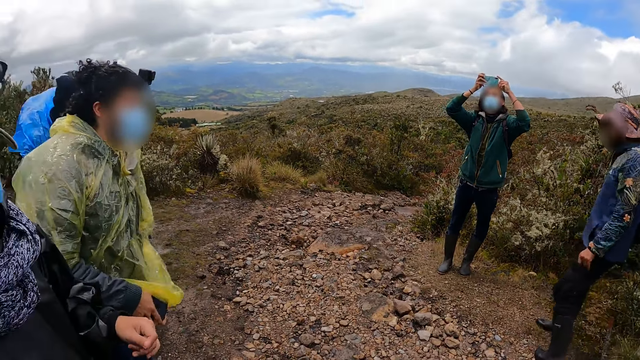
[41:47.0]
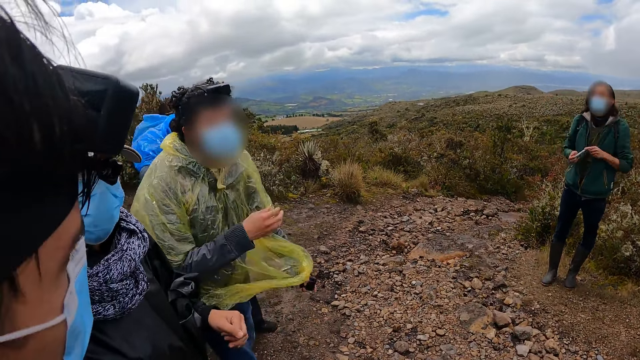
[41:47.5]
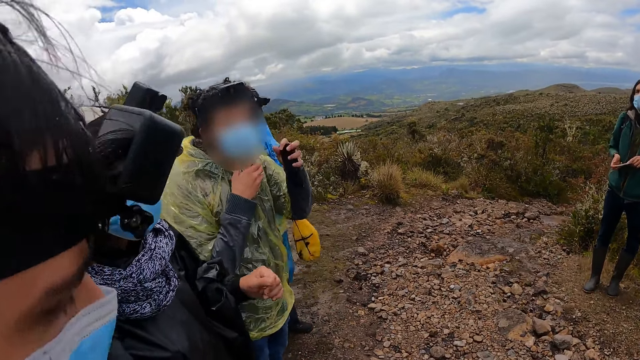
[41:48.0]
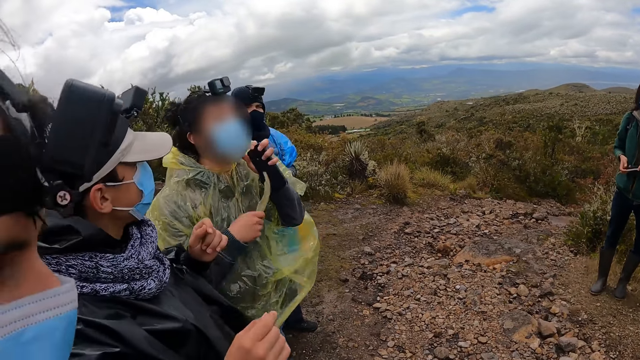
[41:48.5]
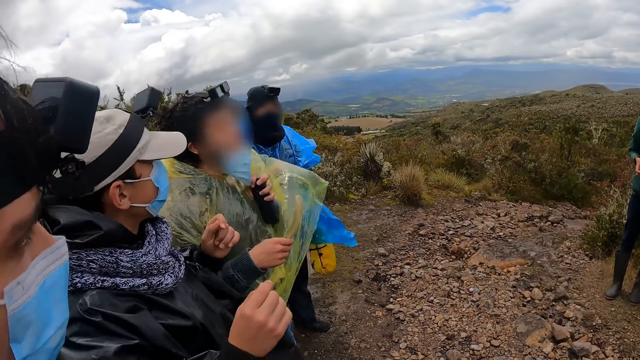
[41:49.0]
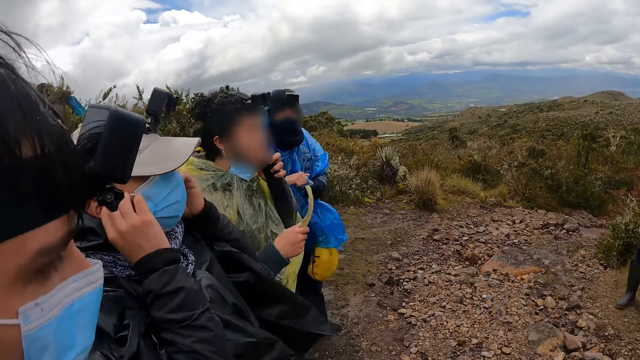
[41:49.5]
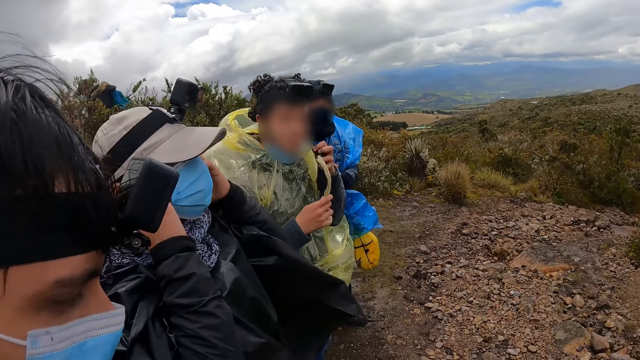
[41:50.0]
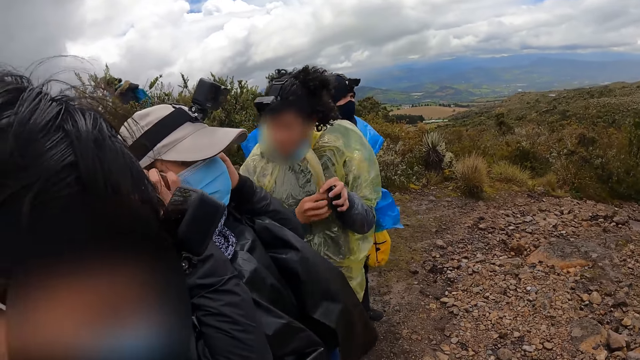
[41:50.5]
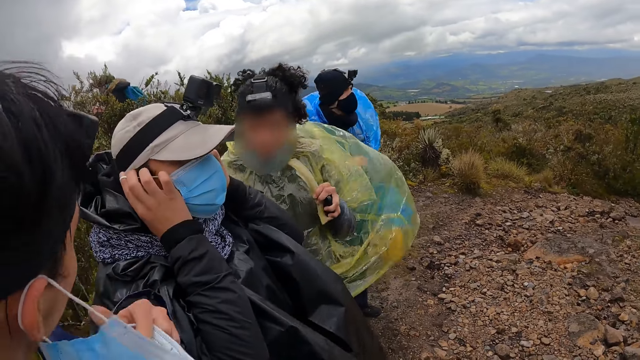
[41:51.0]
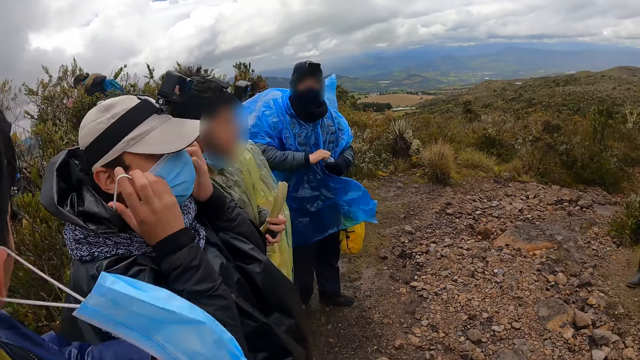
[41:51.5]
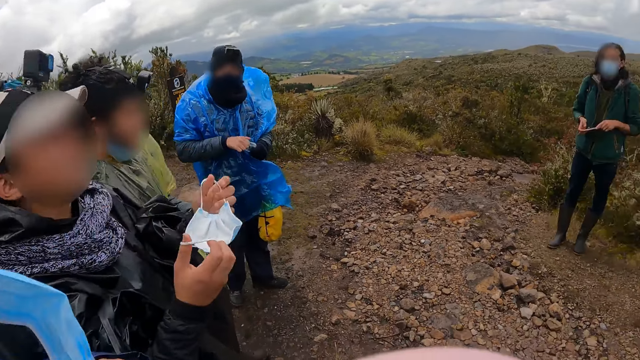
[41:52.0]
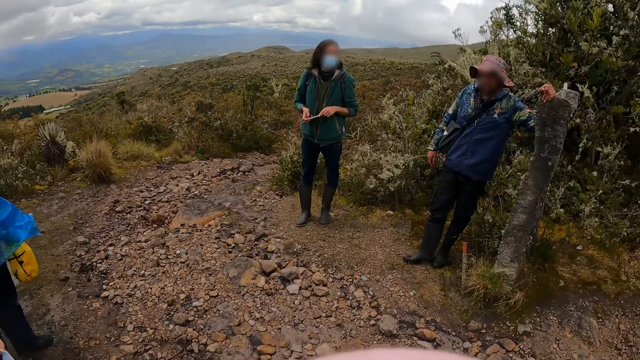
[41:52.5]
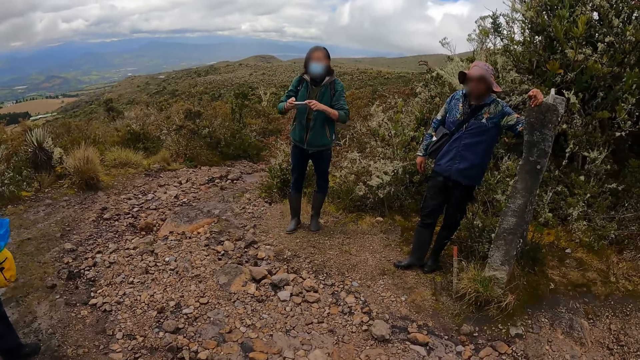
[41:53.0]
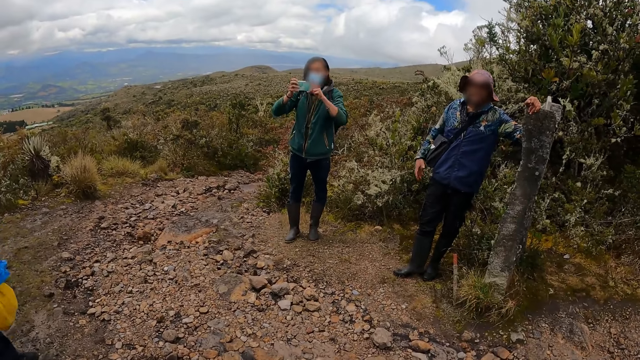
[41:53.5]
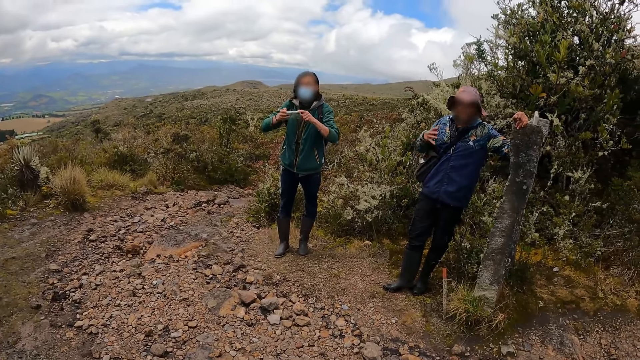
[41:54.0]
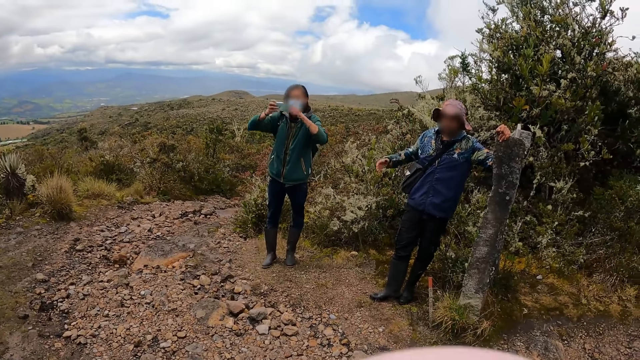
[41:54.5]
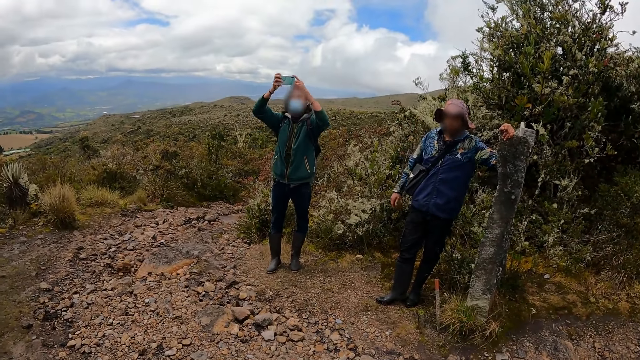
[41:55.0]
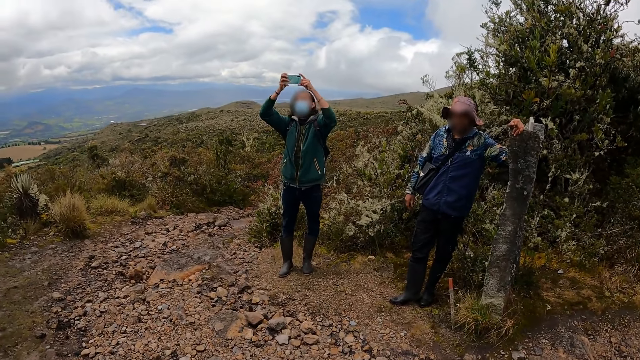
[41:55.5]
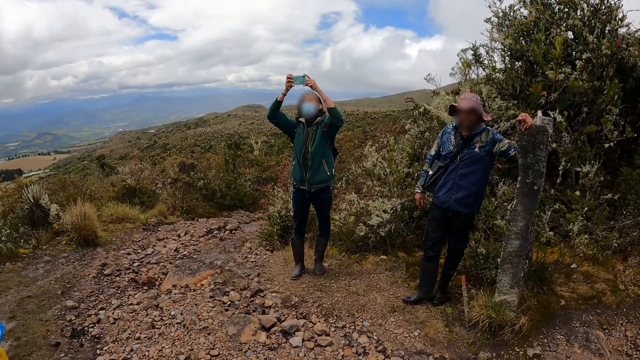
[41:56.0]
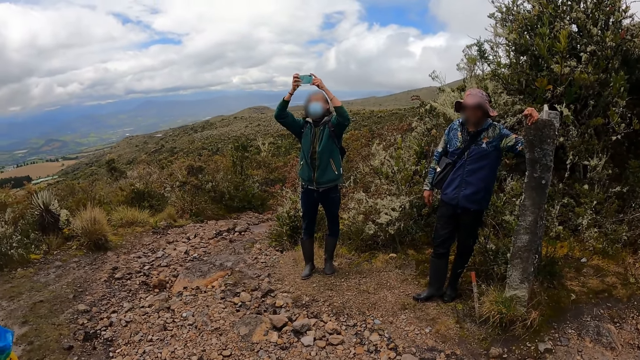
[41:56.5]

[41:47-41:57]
A man passes a phone from his right hand to his left hand, removes a tape from his face with his right hand, and adjusts his nose mask with his left hand. Another man pulls his nose mask from his face with both hands. The first man passes the tape from his right hand to his left hand. A third man pulls his nose mask from his face with his left hand. A fourth man touches his nose mask with his right hand. A fifth man takes pictures with a phone in both hands.

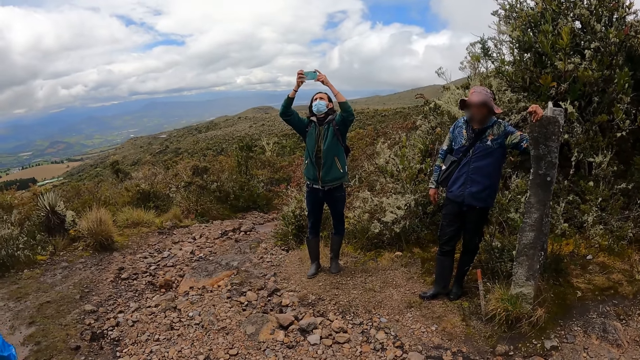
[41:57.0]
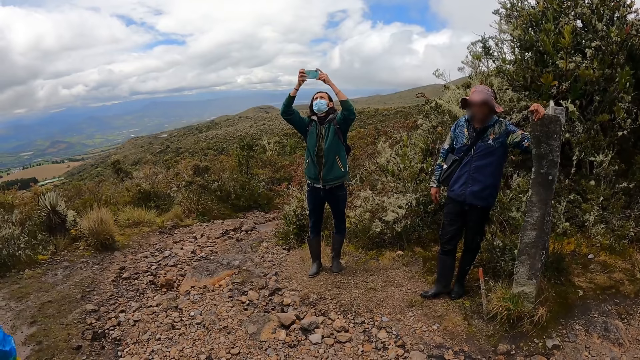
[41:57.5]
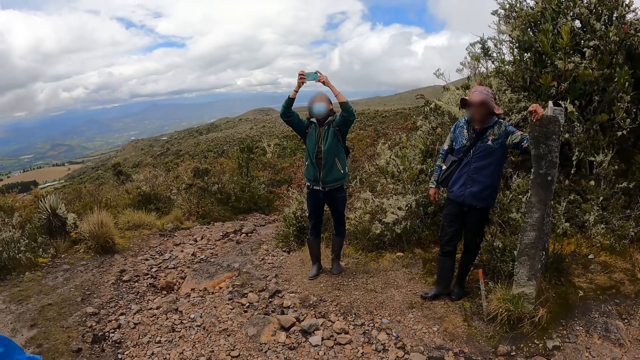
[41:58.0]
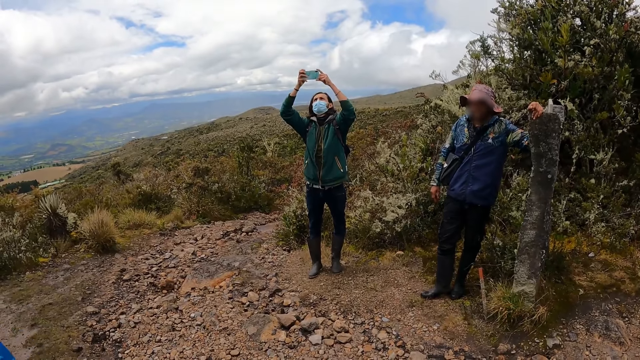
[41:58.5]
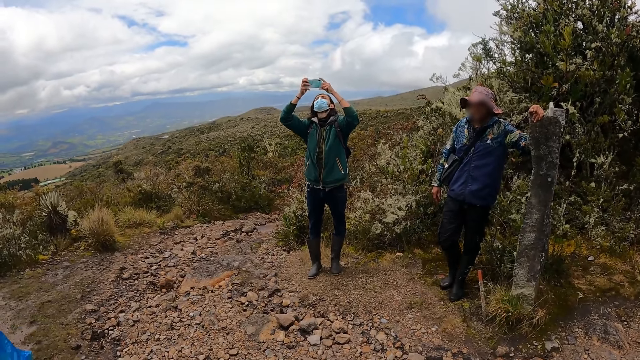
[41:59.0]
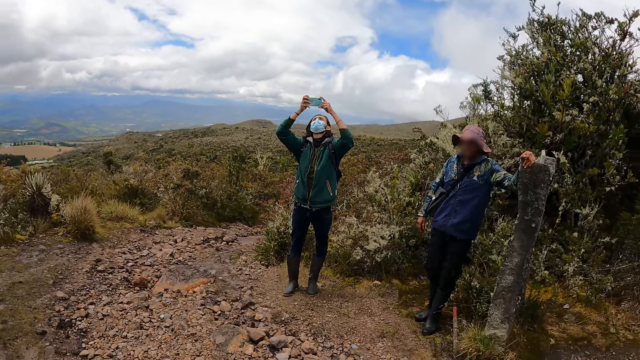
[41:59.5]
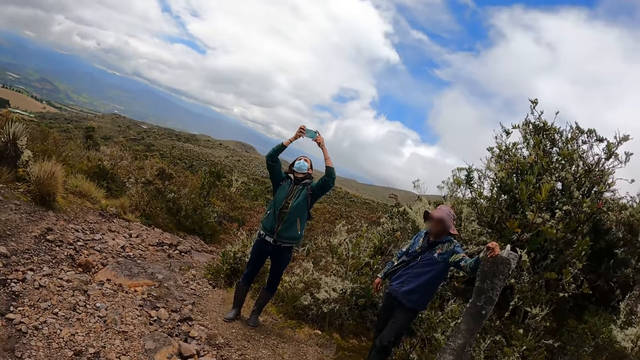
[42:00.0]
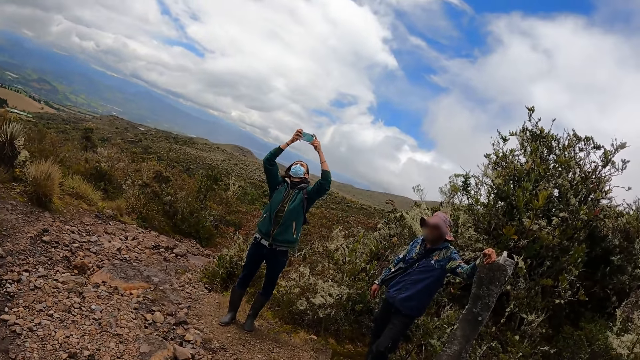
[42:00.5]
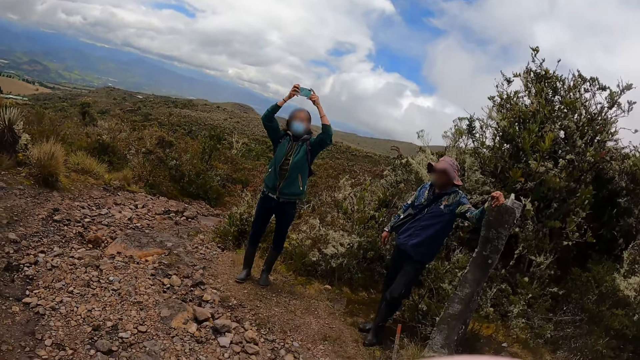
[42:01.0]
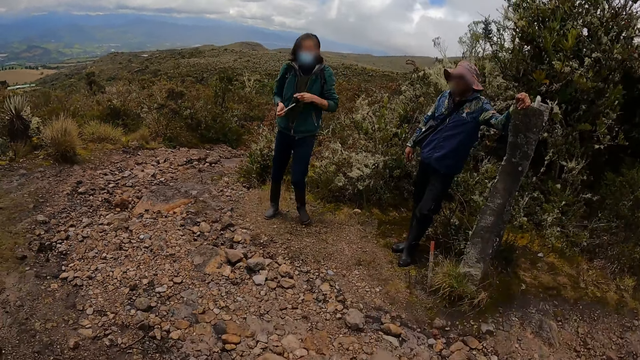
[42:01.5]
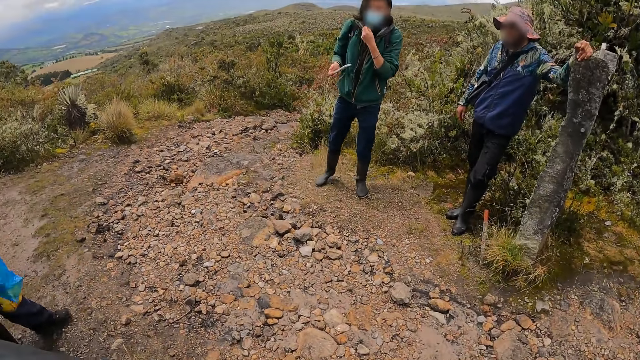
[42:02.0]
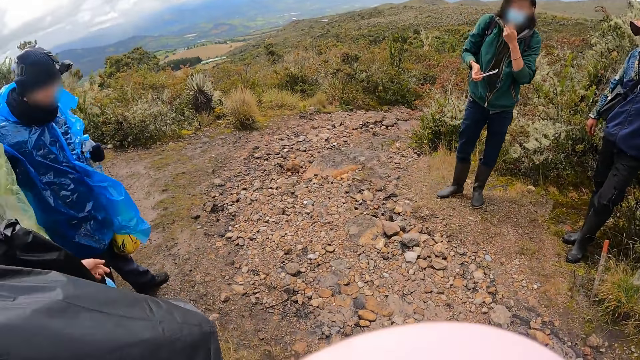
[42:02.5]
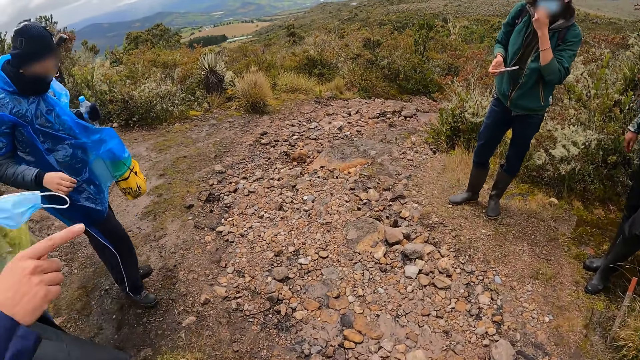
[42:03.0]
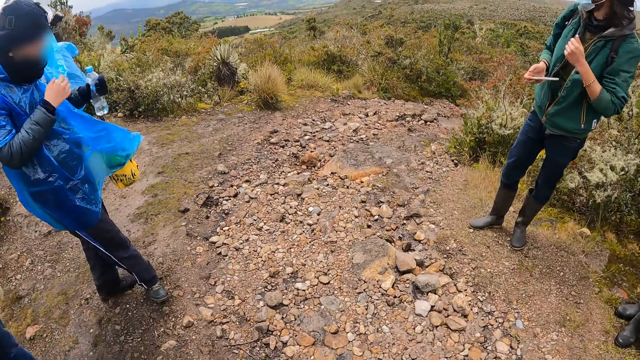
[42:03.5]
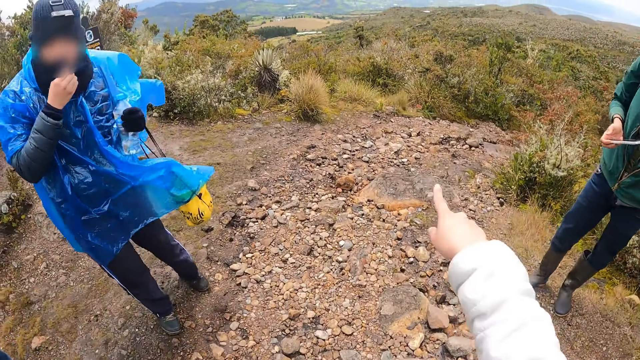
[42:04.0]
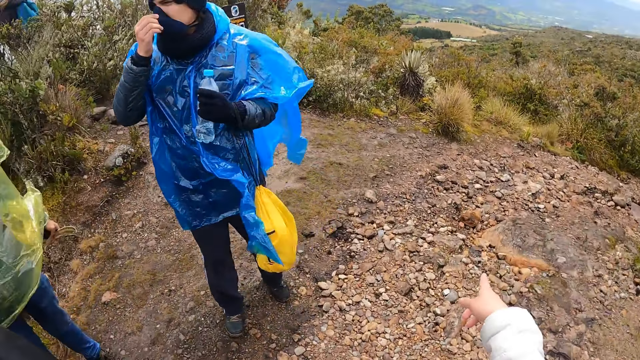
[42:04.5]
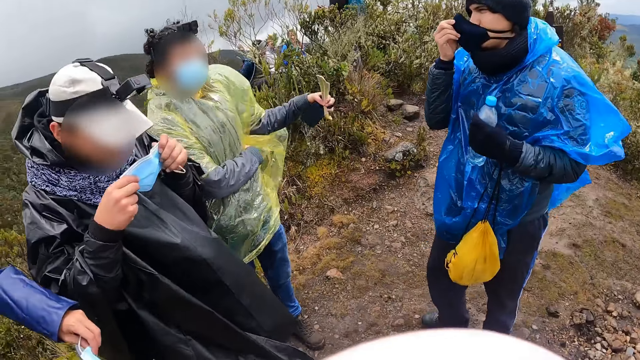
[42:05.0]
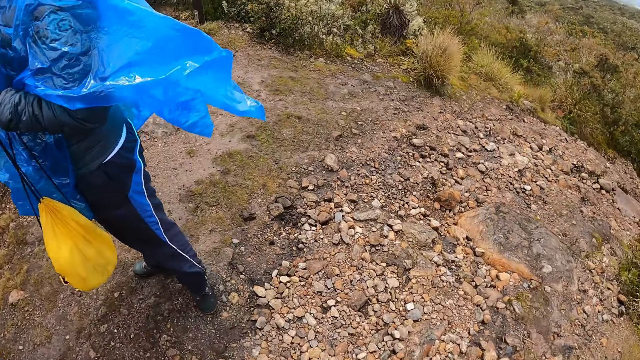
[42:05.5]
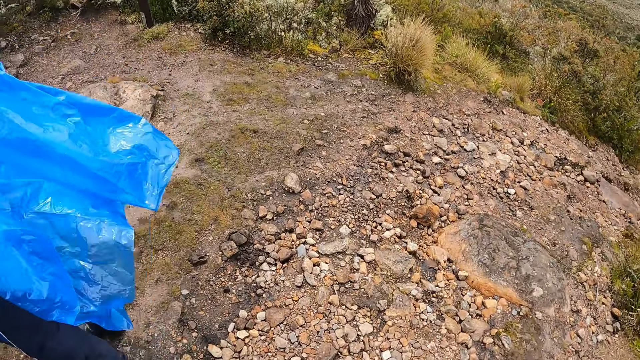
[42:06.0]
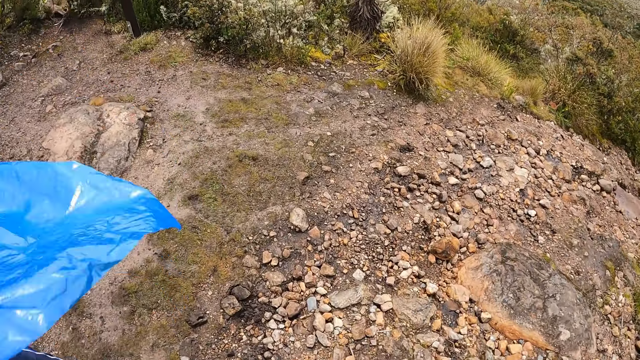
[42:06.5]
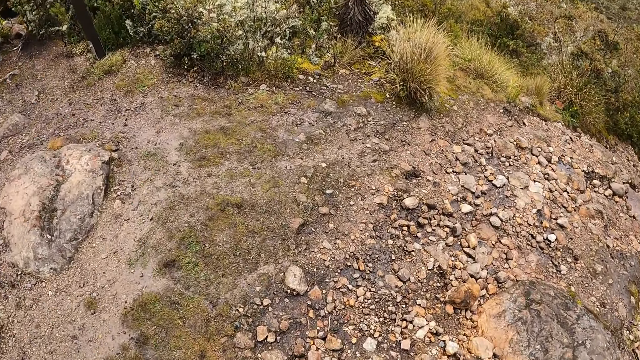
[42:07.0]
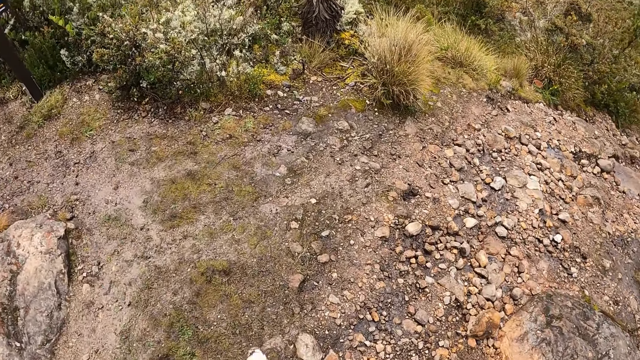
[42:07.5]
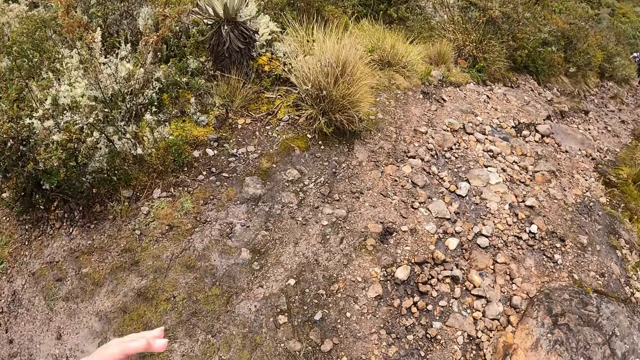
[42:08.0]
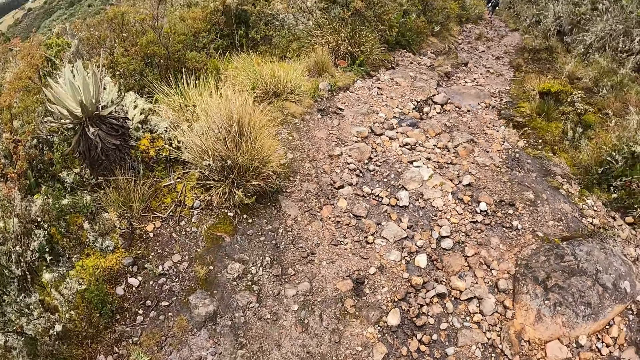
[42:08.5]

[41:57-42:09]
The camera wearer stands on the hills. A man touches his nose mask with his left hand. Another man touches his nose mask with his right hand. The camera wearer walks on the hills. Another man wears his nose mask with both hands.
